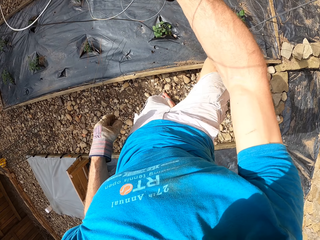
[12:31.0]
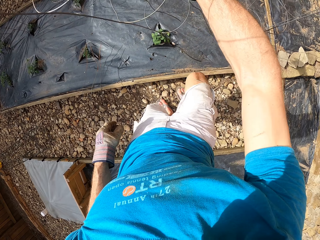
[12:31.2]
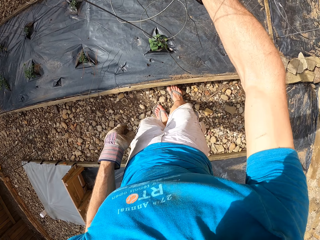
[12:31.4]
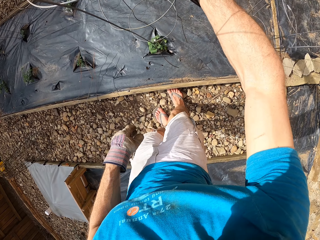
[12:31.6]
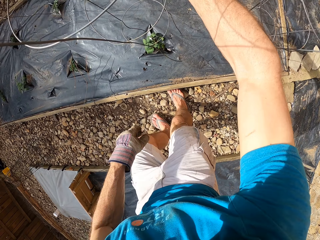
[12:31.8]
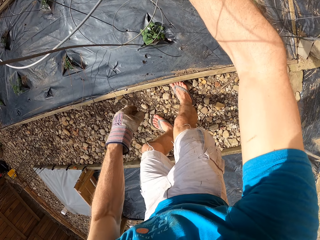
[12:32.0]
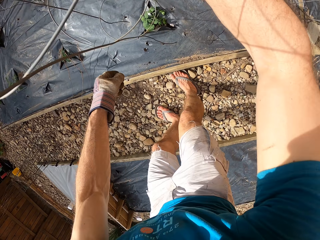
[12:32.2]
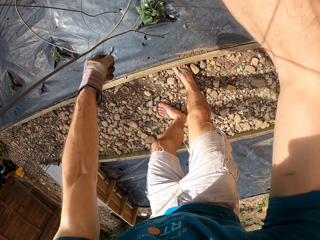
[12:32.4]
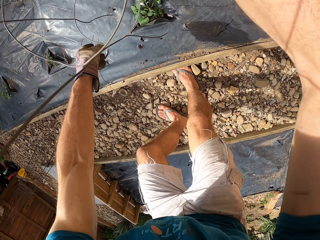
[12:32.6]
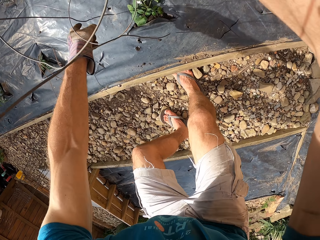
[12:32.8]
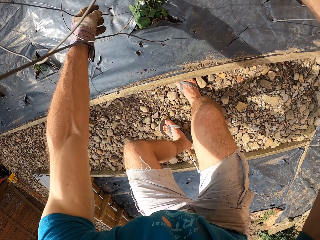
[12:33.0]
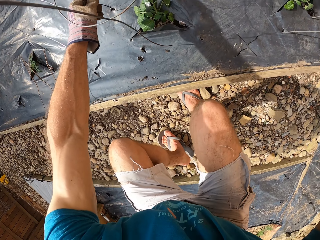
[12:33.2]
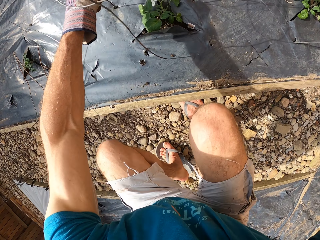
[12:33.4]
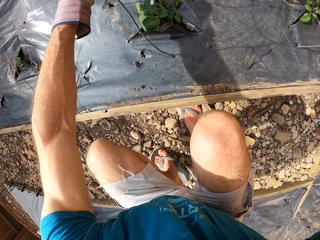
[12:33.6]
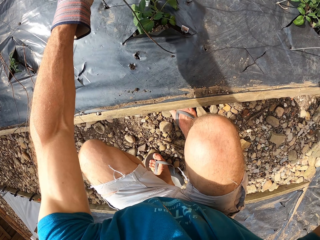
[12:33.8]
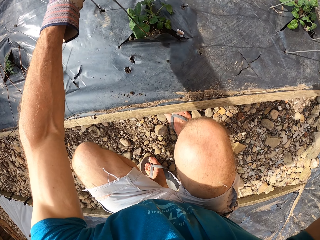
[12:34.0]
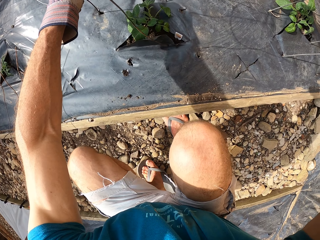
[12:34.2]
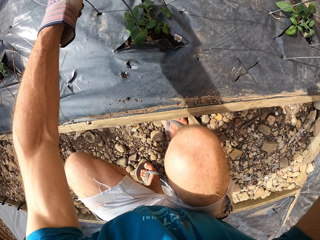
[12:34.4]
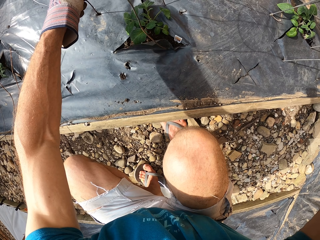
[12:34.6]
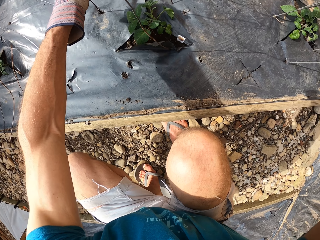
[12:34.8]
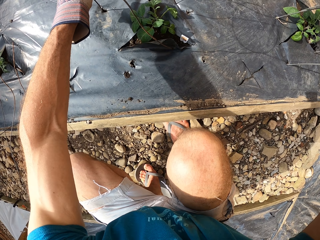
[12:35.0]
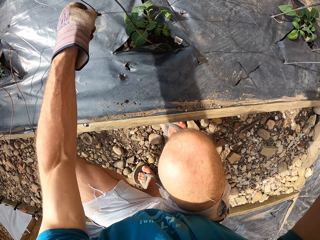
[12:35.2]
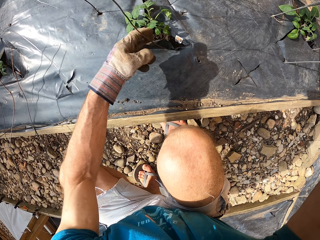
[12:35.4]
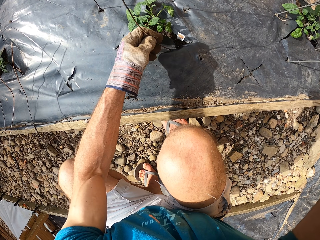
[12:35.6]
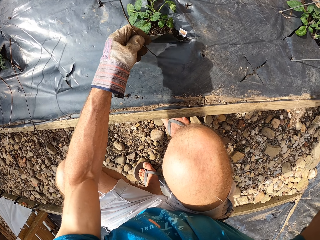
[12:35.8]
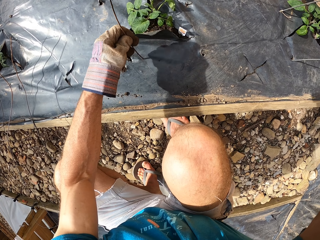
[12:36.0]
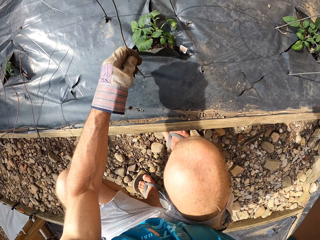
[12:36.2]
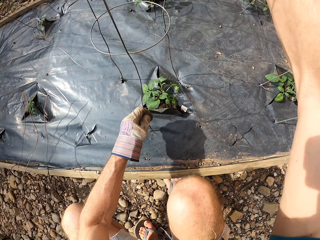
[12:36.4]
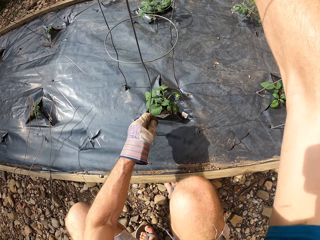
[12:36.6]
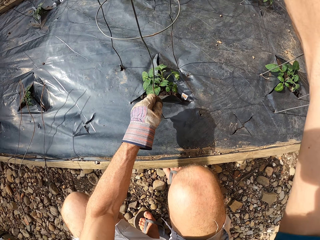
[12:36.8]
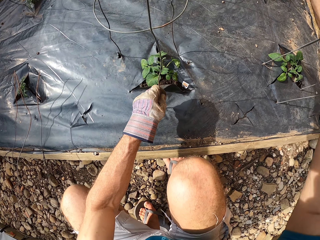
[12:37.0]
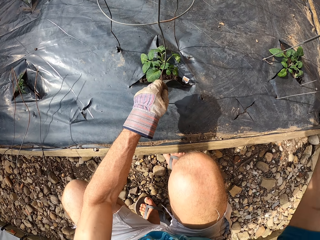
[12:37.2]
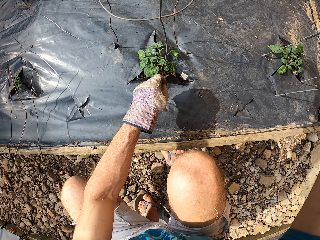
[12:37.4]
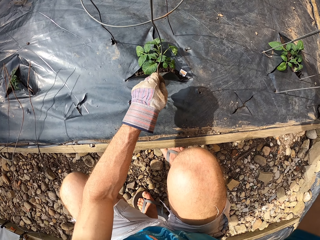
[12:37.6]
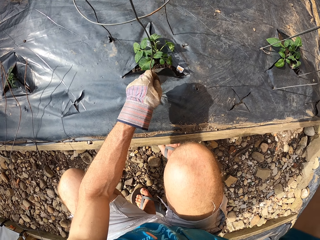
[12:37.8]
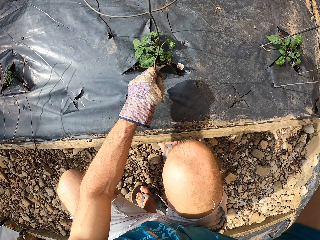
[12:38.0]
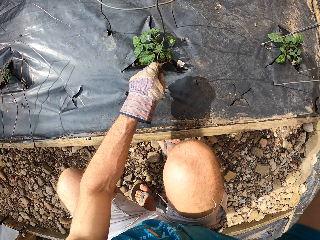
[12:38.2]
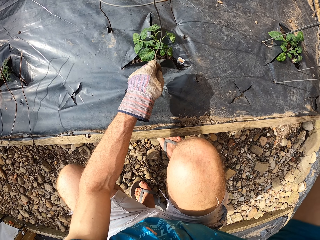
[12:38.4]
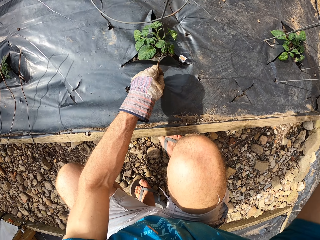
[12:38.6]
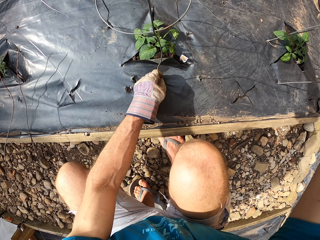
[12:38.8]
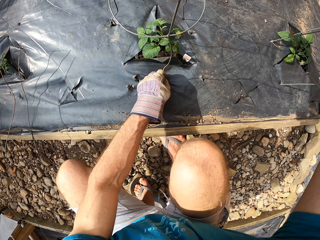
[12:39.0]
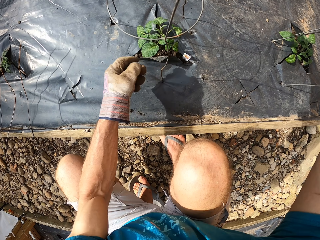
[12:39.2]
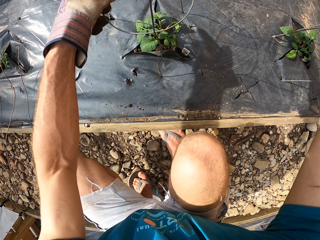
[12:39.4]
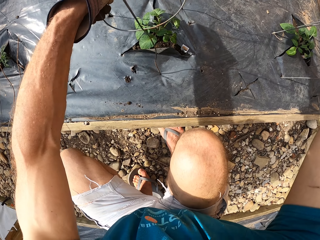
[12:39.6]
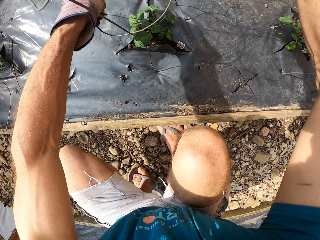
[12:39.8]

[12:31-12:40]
The camera wearer holds the plant stand. They lift the plant stand with the hand. They squat on the flower bed and fix the steel bar into the wood structure on the flower bed.

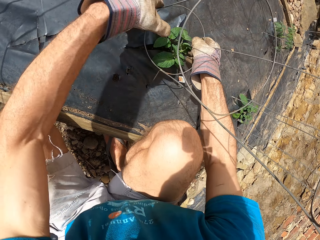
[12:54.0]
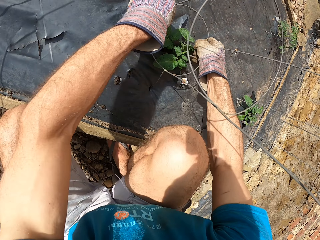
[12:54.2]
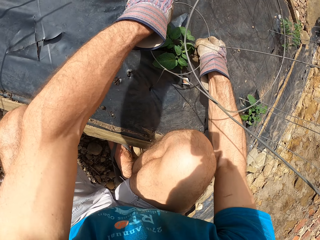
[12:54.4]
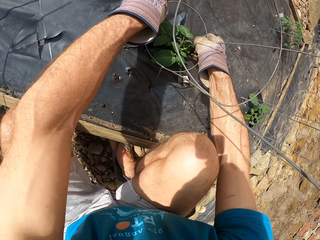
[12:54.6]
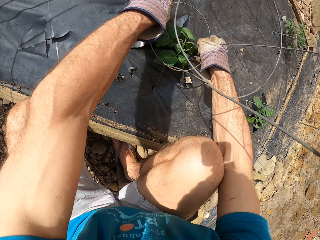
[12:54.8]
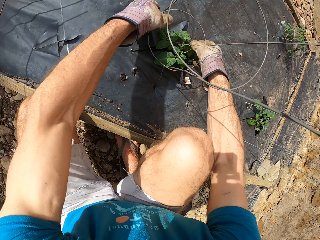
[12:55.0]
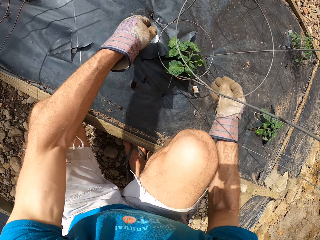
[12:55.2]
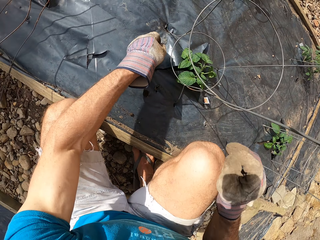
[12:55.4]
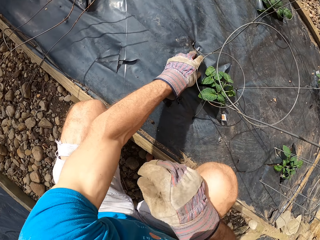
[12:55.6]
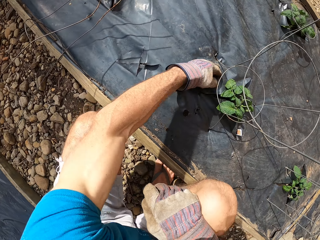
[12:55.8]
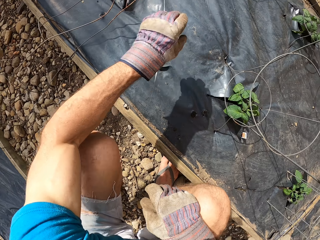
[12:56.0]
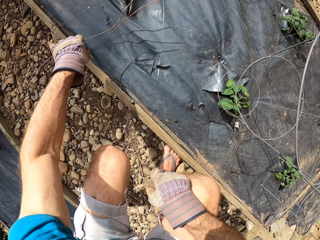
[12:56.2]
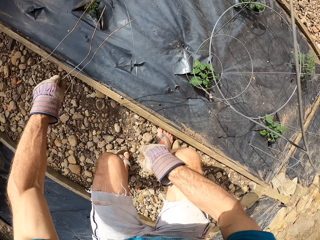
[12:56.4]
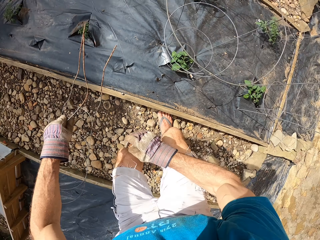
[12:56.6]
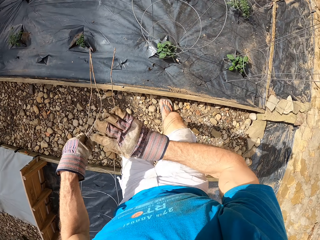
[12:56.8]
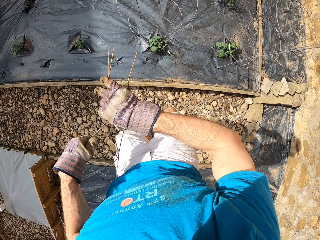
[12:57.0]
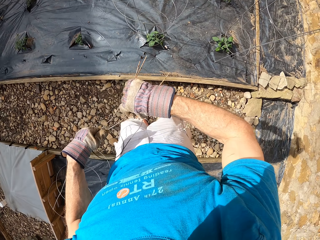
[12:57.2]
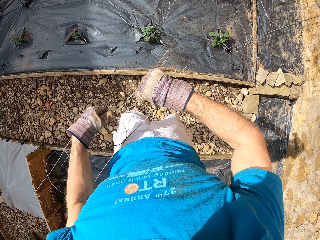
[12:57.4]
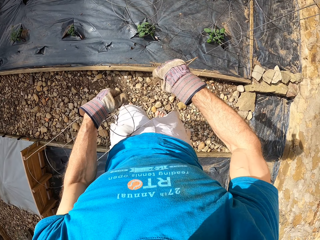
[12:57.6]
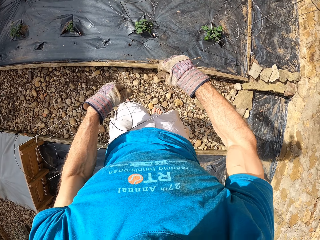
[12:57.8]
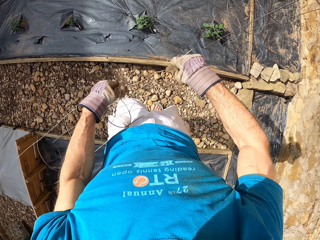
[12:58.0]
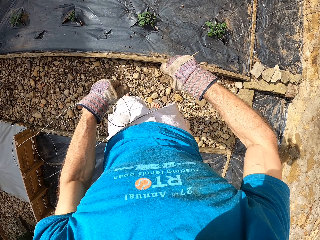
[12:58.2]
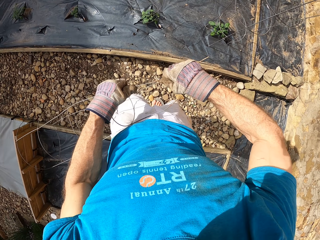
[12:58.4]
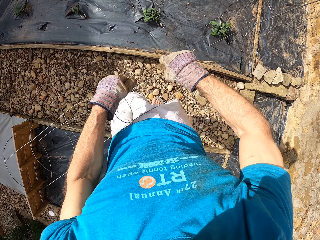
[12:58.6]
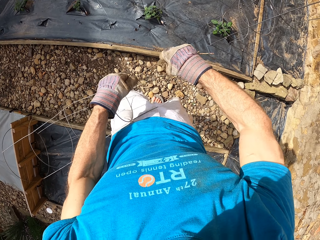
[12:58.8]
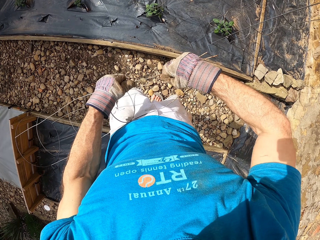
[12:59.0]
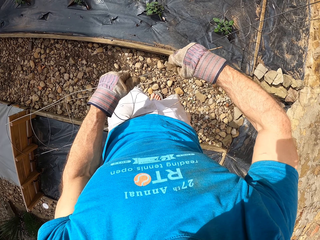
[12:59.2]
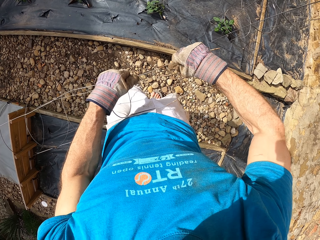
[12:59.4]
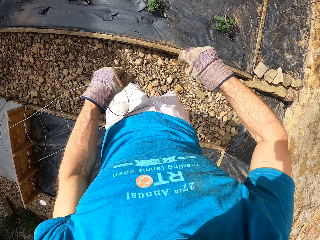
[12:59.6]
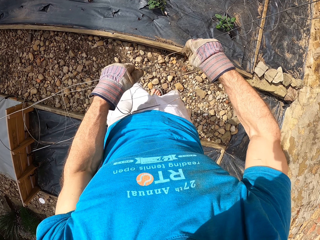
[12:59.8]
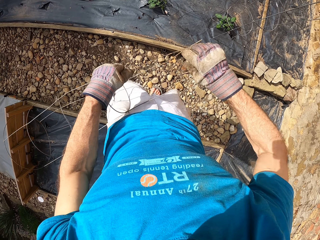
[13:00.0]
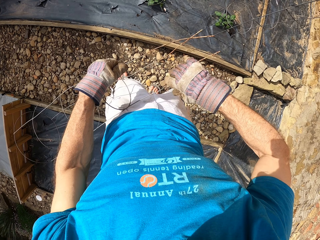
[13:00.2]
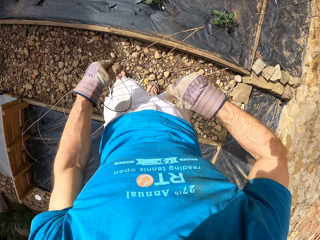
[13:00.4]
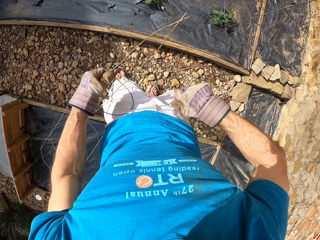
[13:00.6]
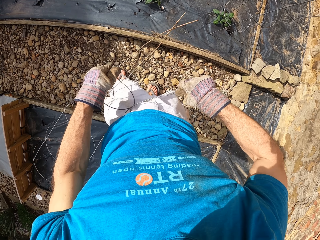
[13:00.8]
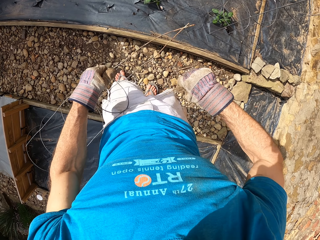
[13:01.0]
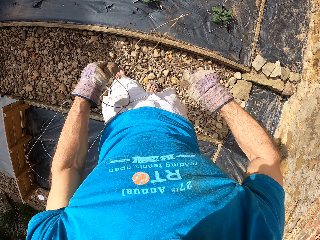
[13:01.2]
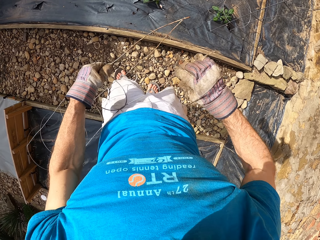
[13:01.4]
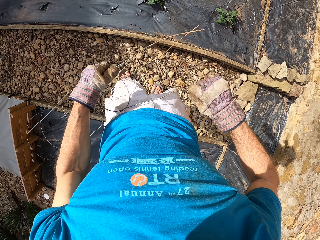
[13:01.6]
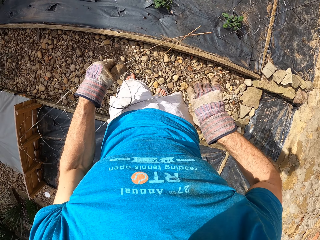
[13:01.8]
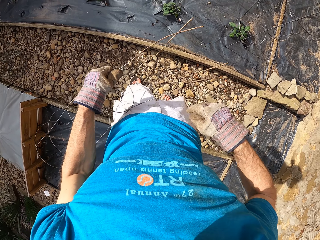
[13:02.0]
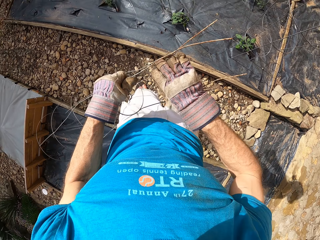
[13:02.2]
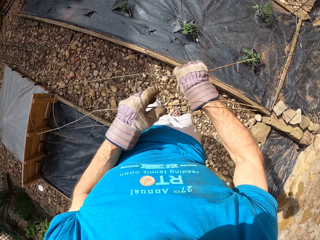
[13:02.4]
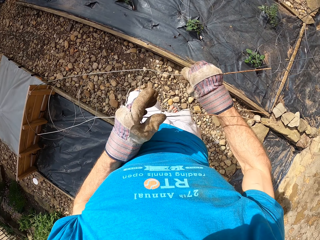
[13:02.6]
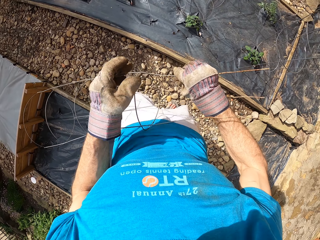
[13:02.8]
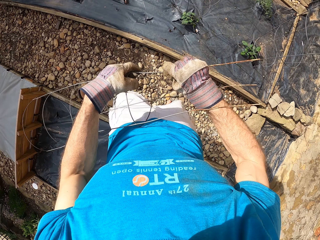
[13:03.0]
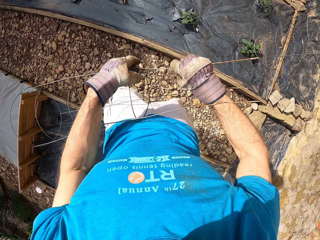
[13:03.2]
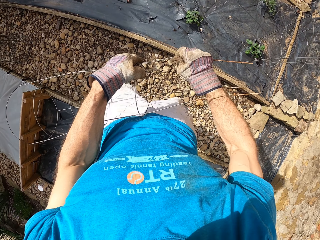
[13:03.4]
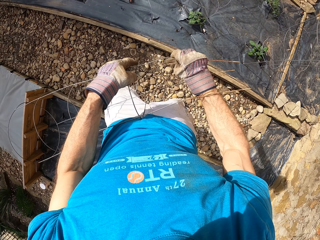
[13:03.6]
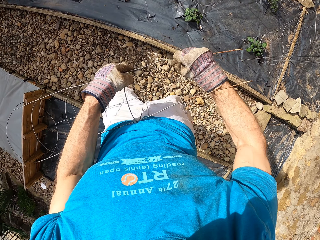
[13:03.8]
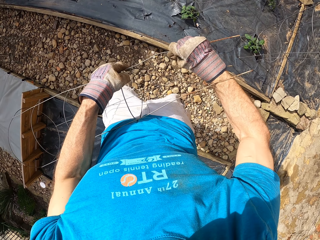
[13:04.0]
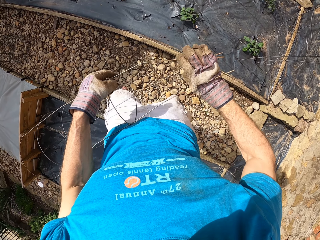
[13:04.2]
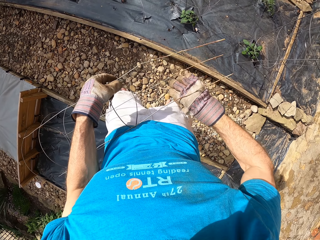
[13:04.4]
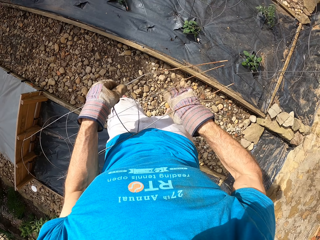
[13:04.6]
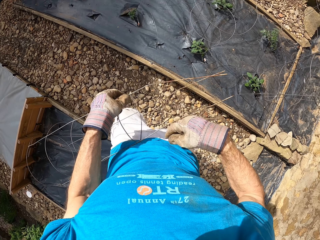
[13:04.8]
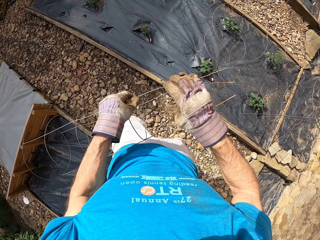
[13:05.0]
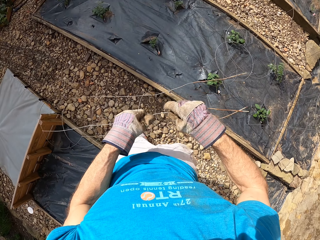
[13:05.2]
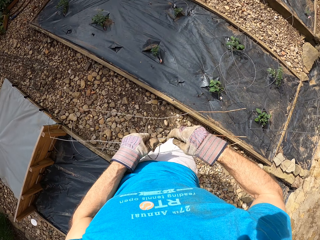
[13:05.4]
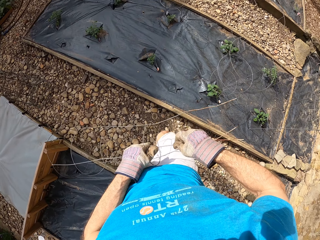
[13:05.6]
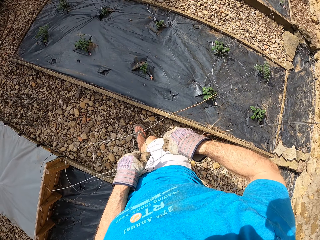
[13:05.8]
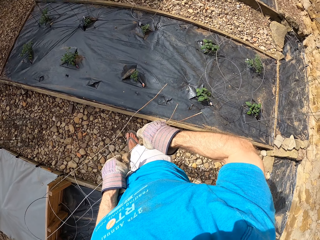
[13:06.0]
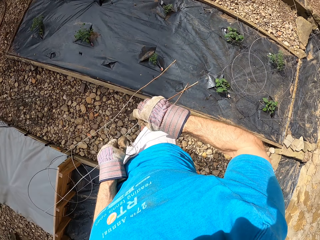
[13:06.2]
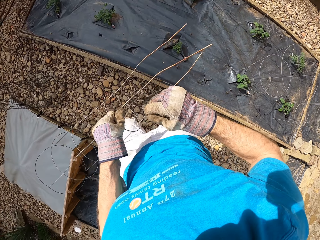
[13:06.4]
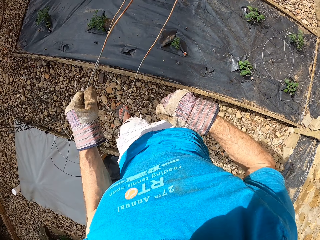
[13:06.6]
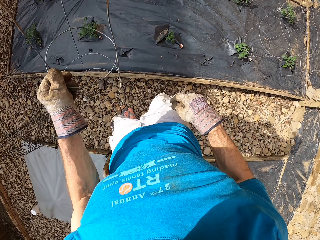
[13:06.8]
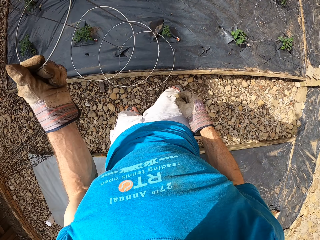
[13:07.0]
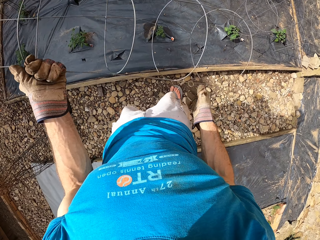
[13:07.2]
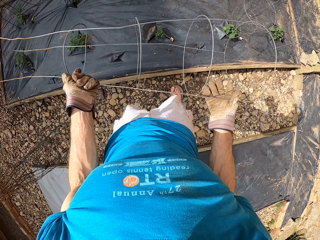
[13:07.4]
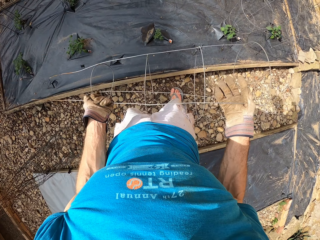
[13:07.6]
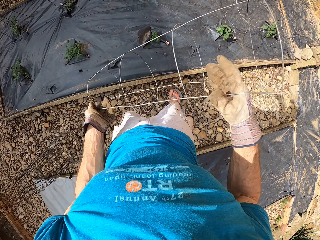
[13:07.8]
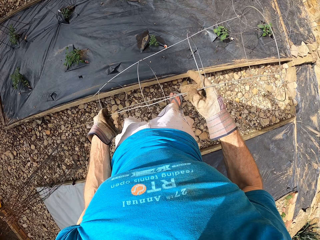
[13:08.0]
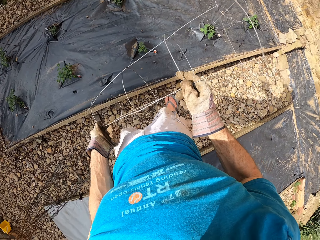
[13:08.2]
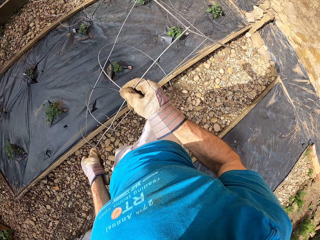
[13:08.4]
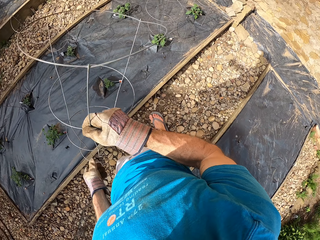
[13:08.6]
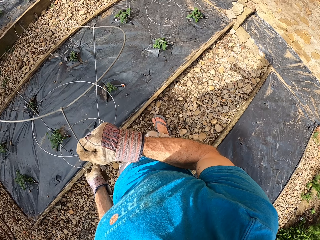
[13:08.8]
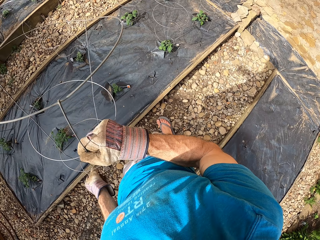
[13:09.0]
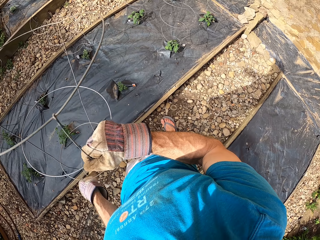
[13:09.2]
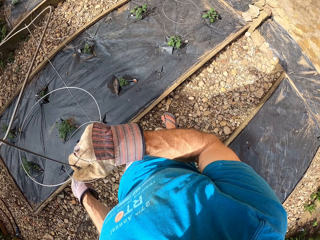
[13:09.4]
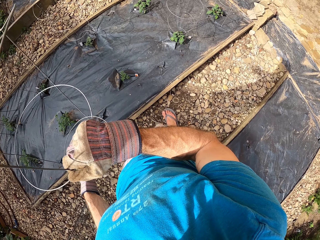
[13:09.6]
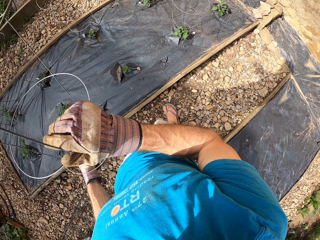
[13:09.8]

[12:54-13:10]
The camera wearer lifts his hand. He picks up a steel bar or plant stand from the floor. He stands beside the flower bed. He holds the plant stand and straightens the plant stand. He walks beside the flower bed. He holds the plant stand, turns the plant stand, and holds the plant stand.
